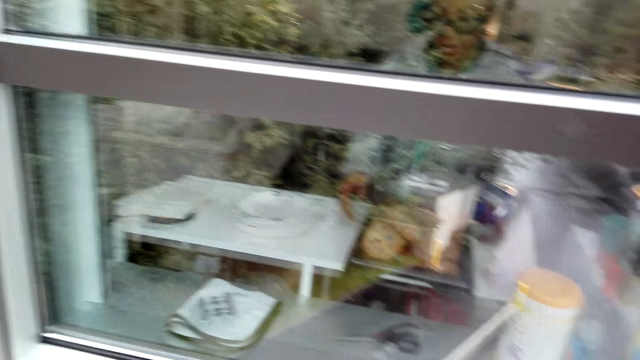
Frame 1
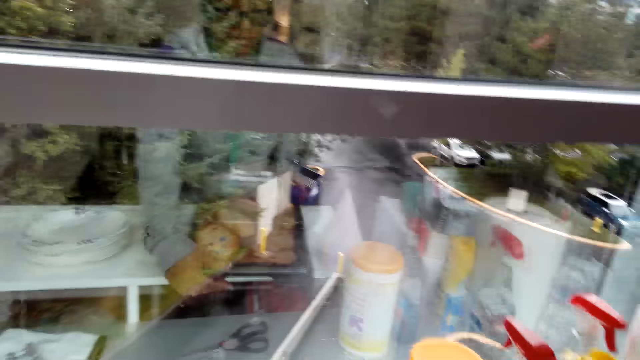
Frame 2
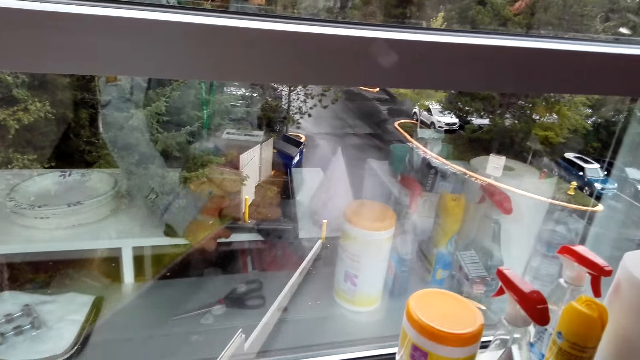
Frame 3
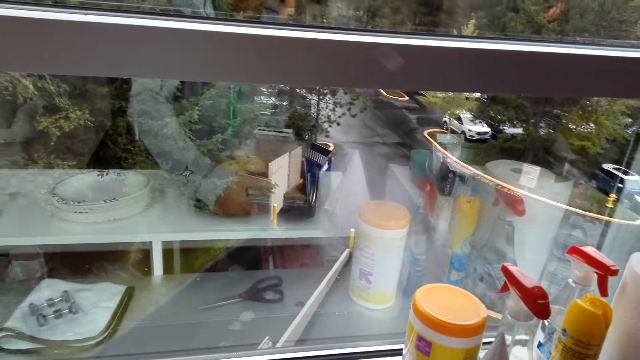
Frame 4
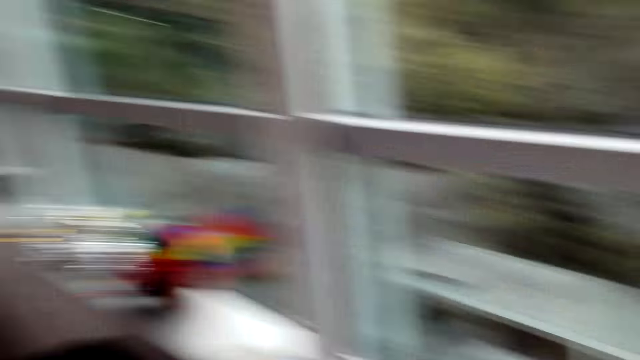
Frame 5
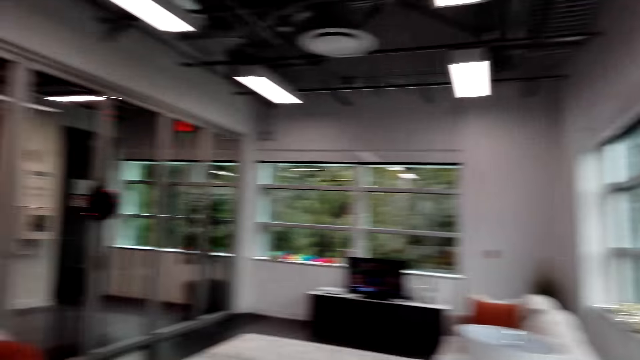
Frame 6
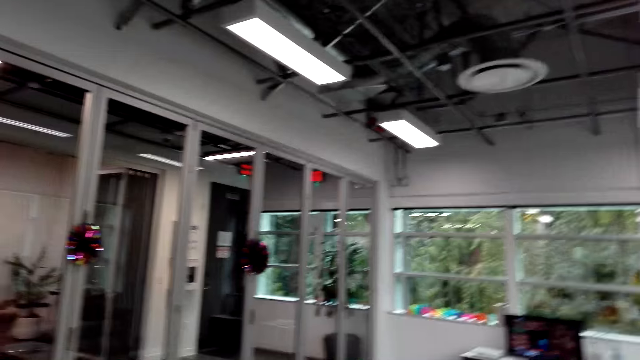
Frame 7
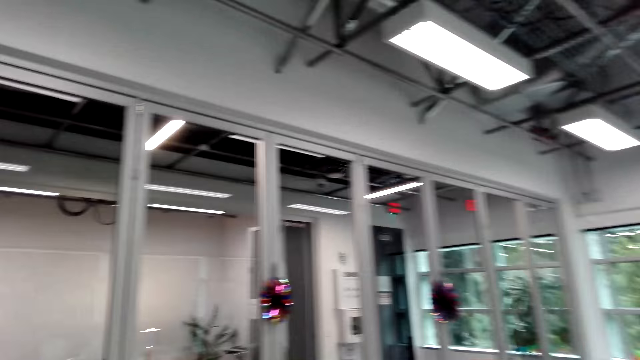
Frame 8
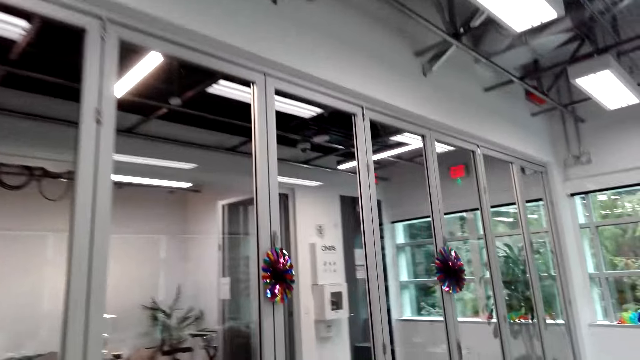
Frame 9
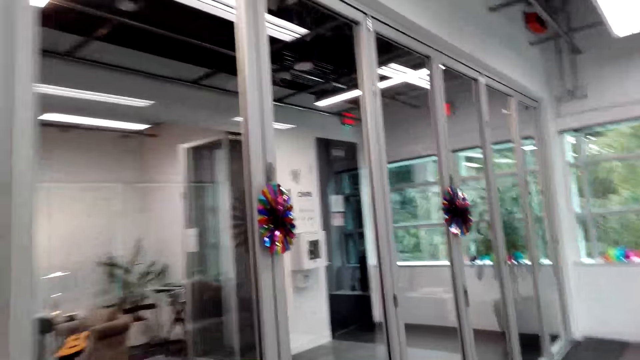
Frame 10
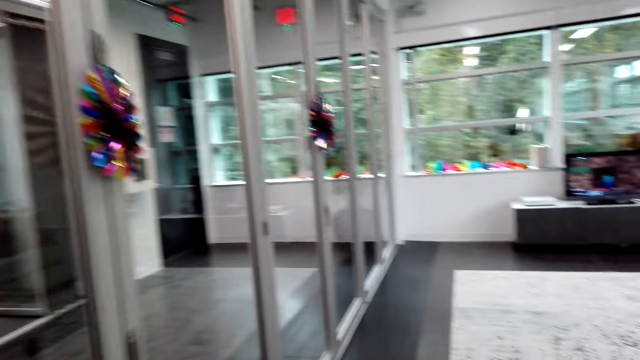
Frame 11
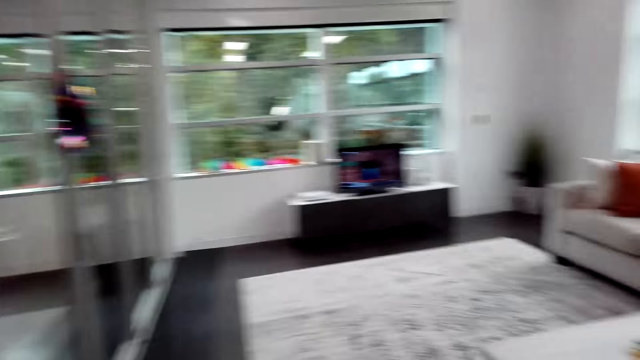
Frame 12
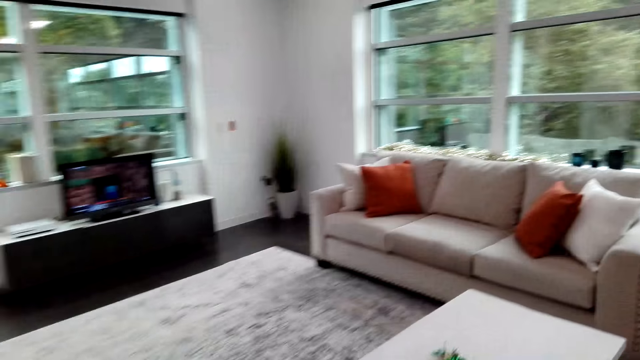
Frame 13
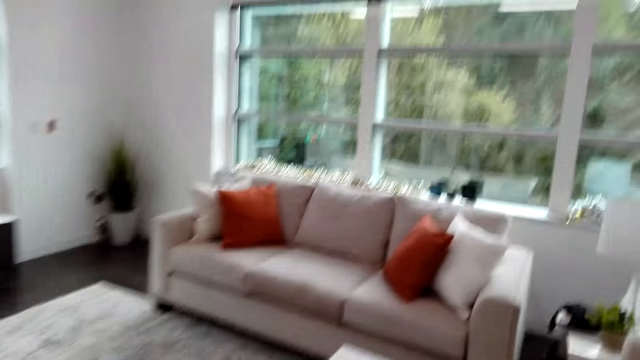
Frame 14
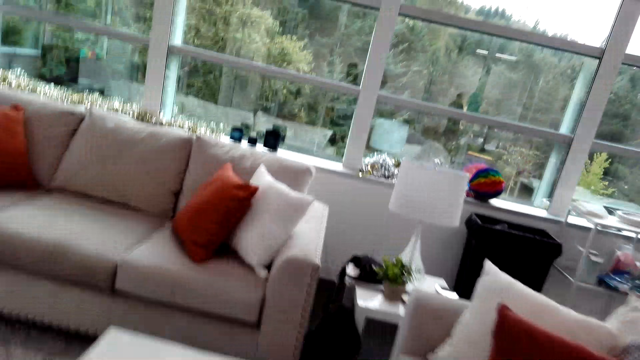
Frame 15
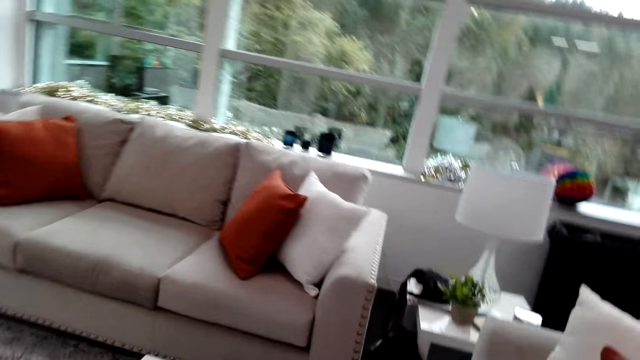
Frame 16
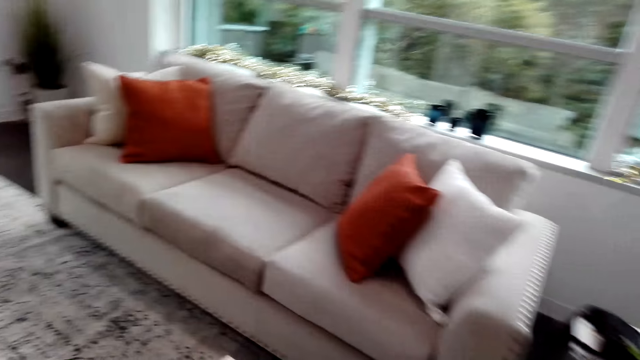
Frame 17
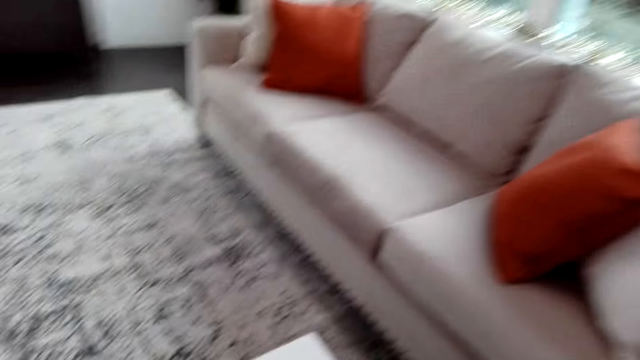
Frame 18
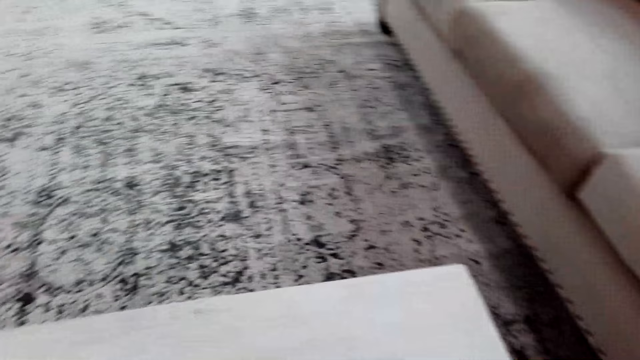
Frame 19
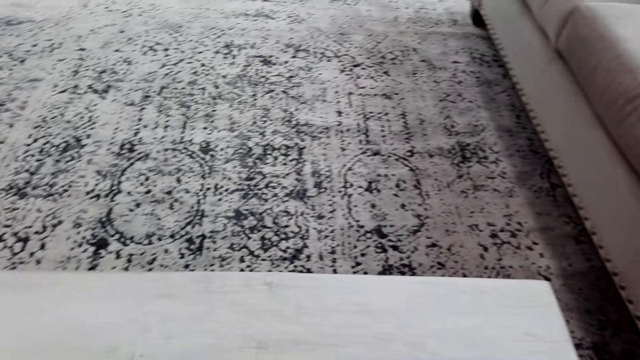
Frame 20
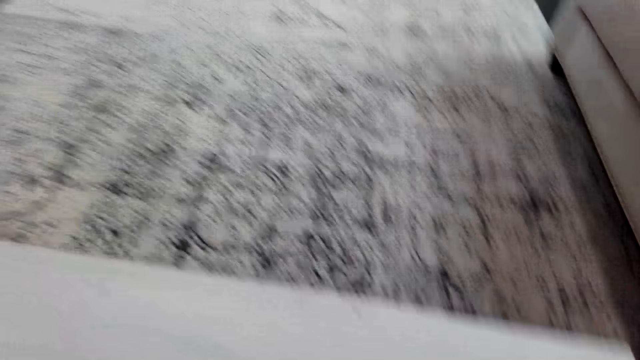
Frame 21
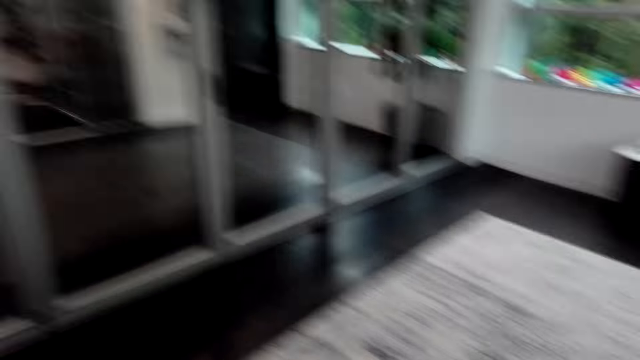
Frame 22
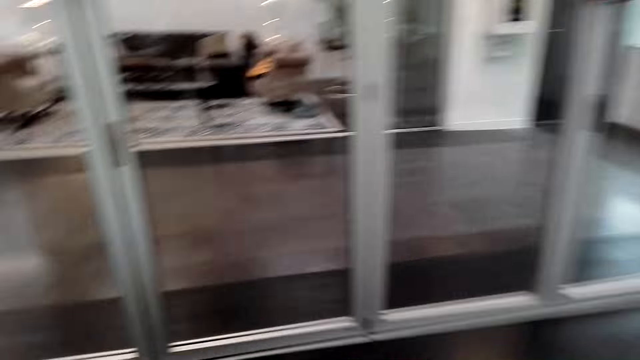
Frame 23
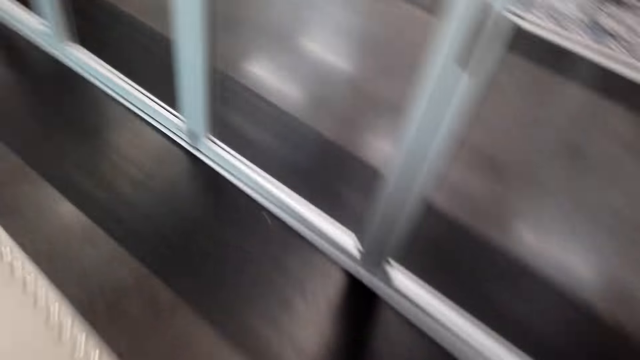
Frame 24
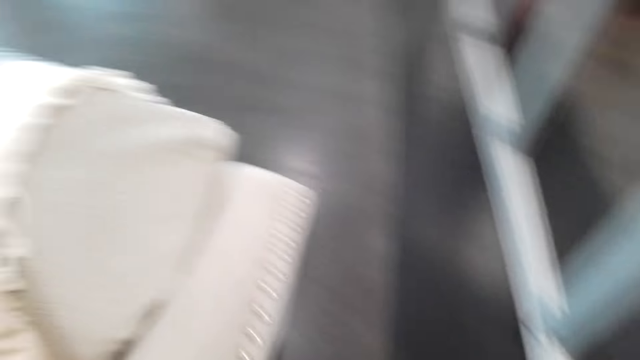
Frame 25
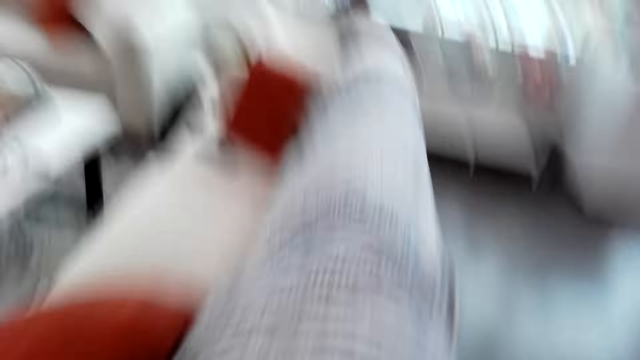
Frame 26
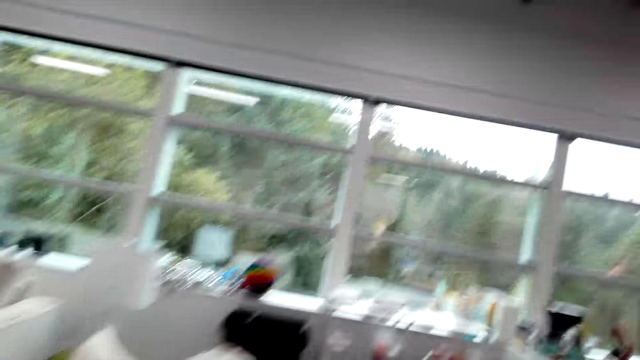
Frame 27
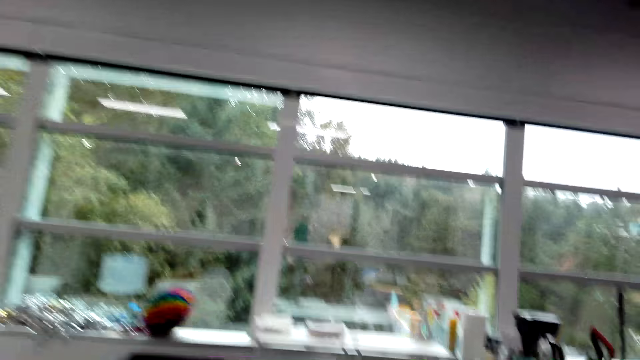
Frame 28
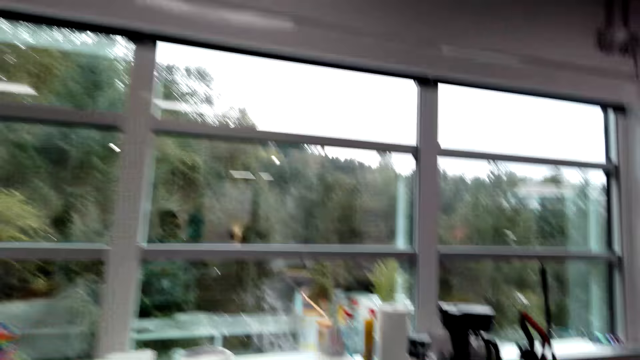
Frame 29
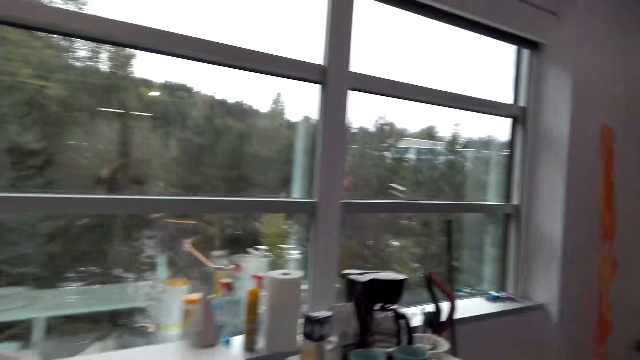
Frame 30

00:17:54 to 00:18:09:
The camera wearer picks up a container with cookies. They walk around the house. They put the container on the table. They walk around the house.

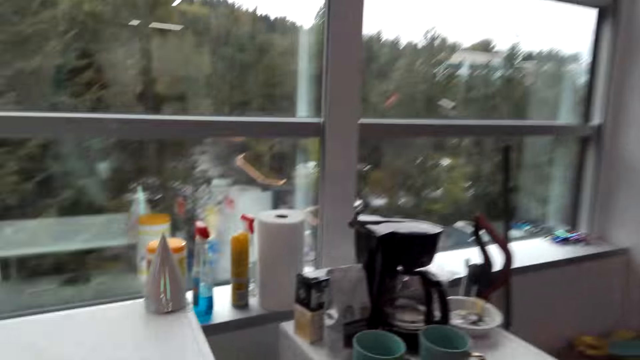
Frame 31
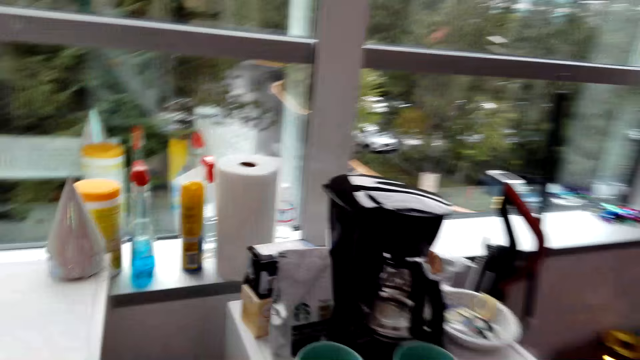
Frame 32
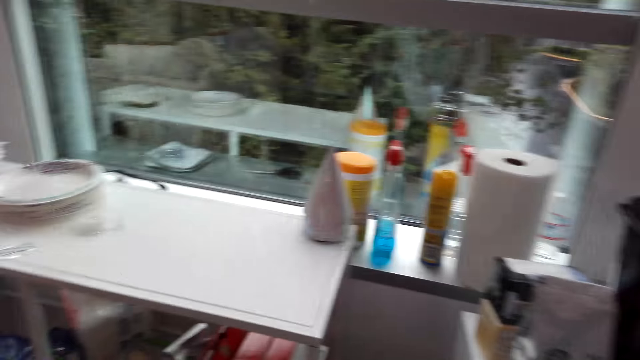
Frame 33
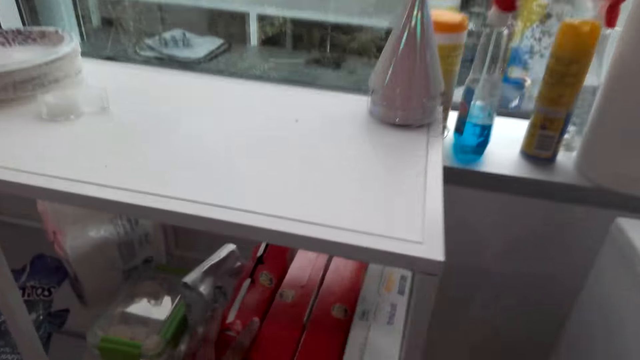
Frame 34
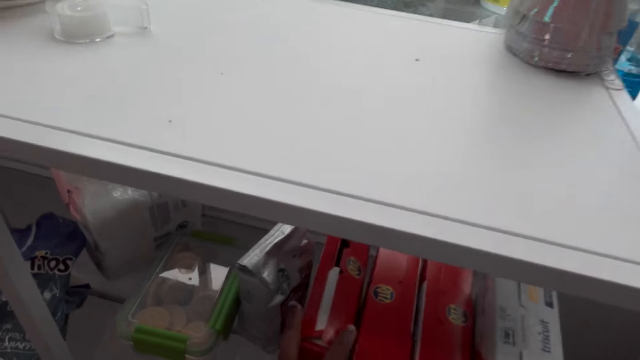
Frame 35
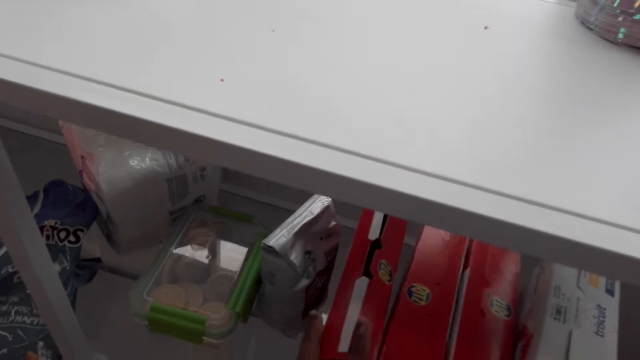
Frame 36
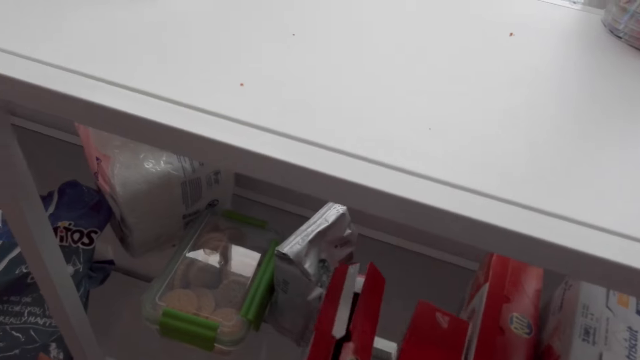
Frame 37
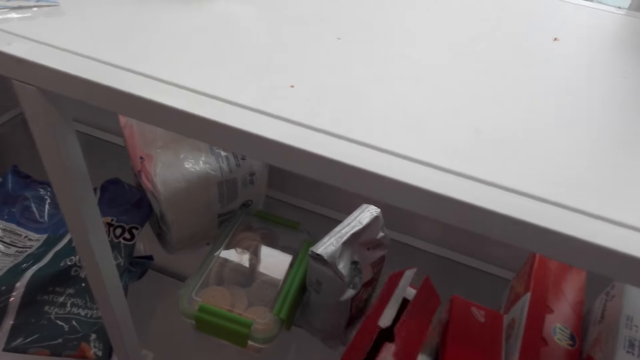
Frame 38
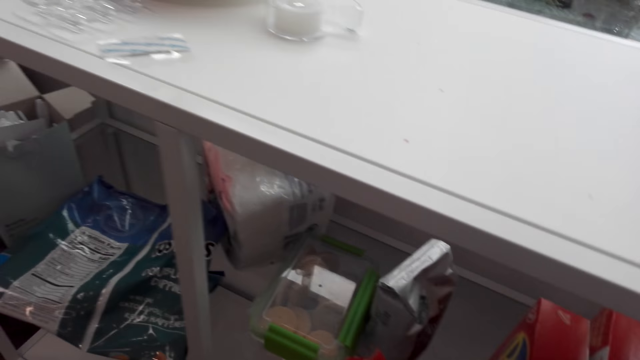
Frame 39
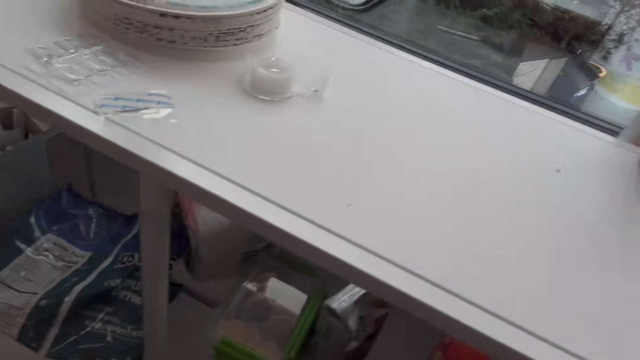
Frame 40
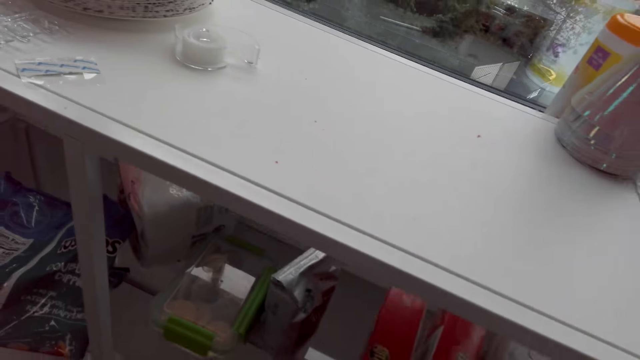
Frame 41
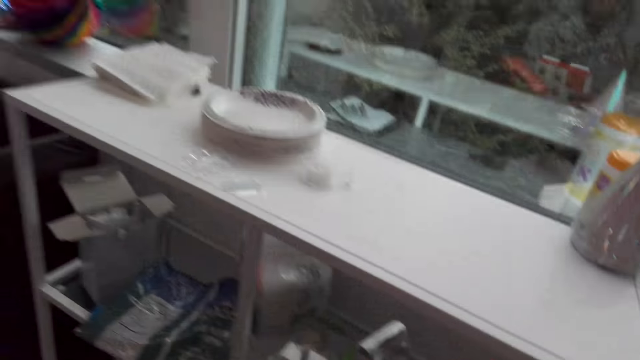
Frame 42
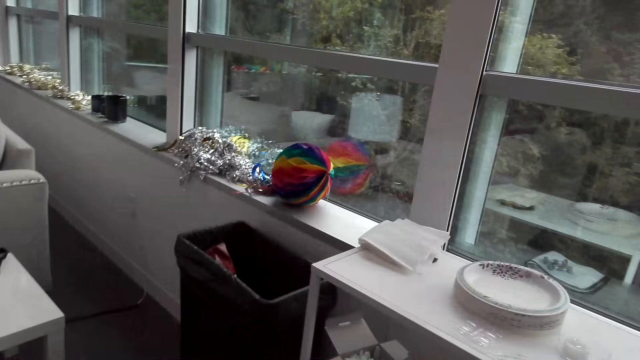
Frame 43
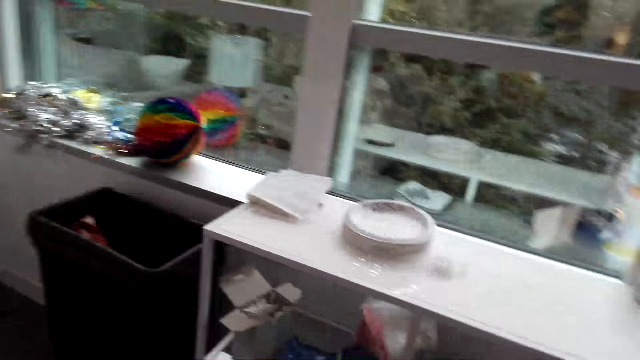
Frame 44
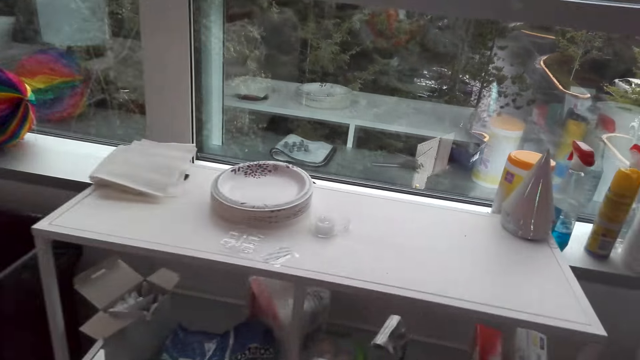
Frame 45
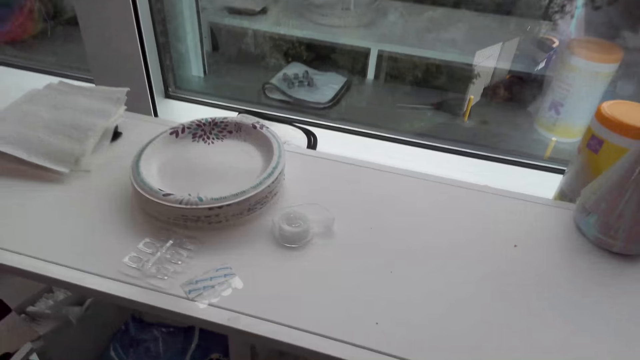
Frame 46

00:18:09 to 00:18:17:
The camera wearer picks up a carton of snacks under the table. They pick up another carton of snacks.
